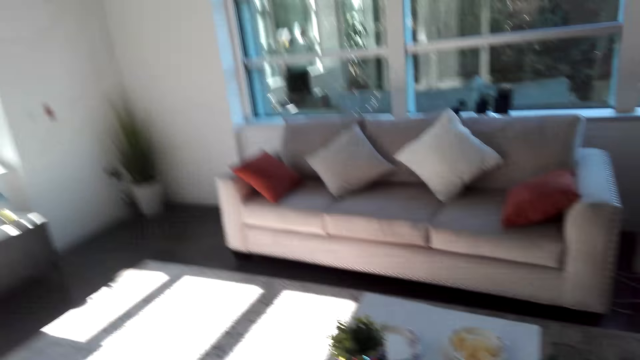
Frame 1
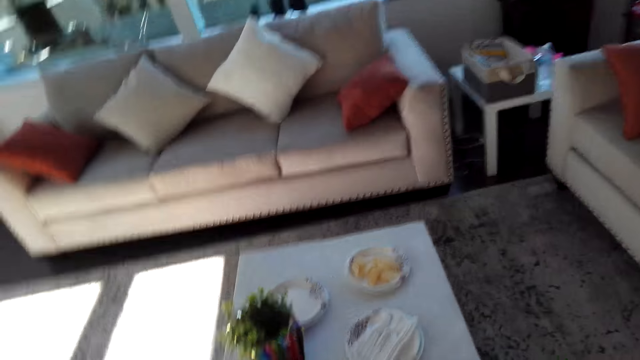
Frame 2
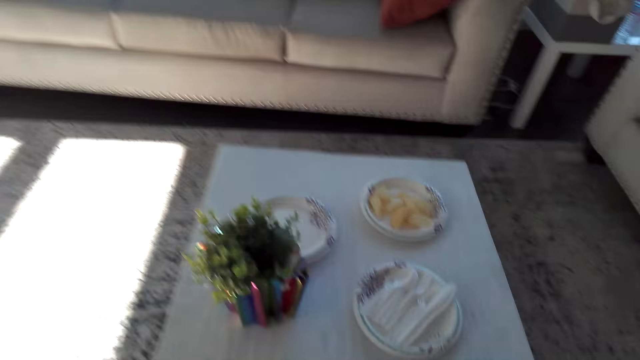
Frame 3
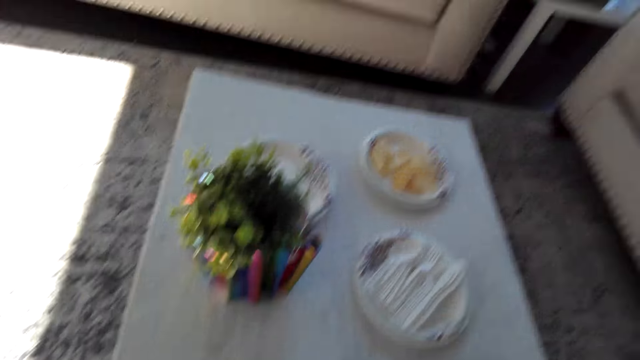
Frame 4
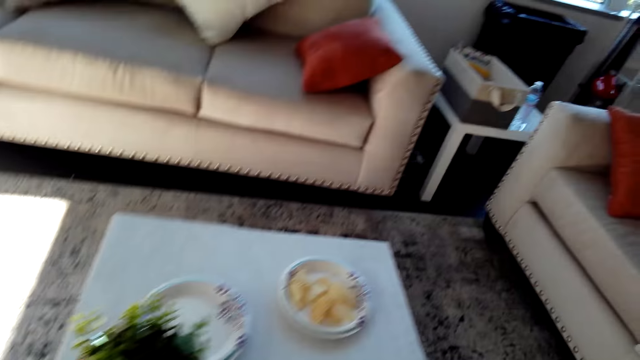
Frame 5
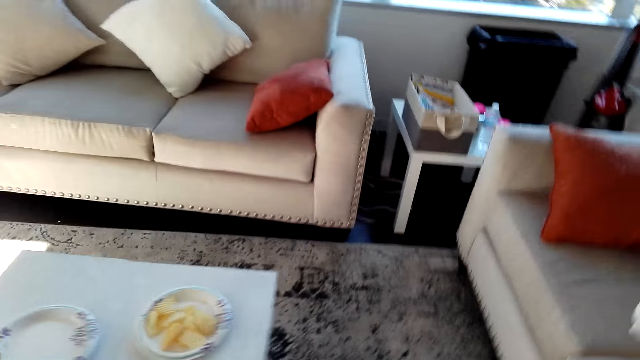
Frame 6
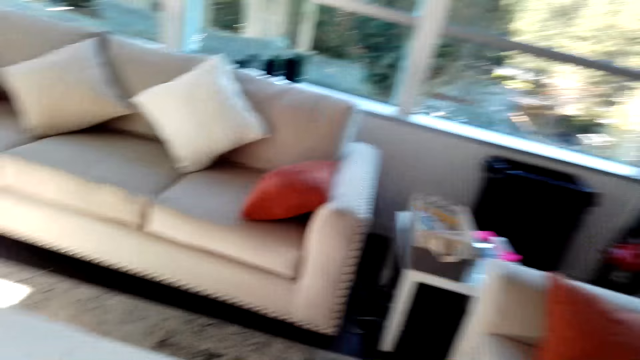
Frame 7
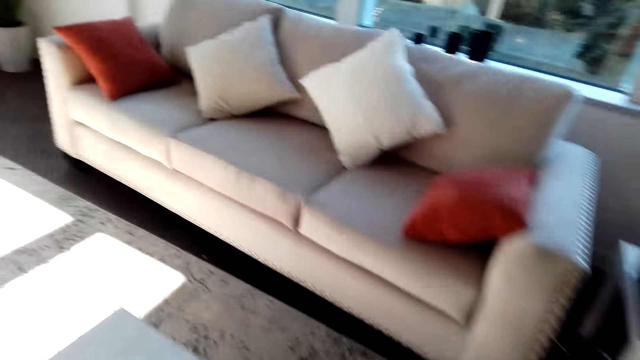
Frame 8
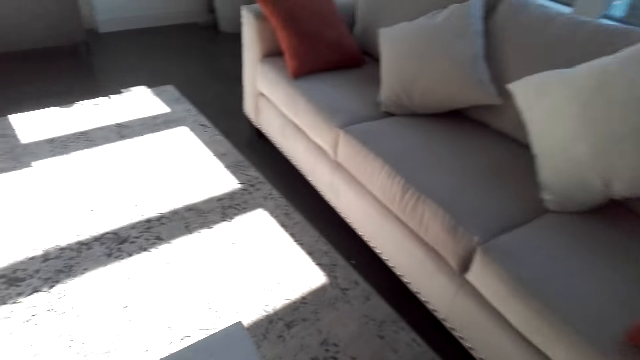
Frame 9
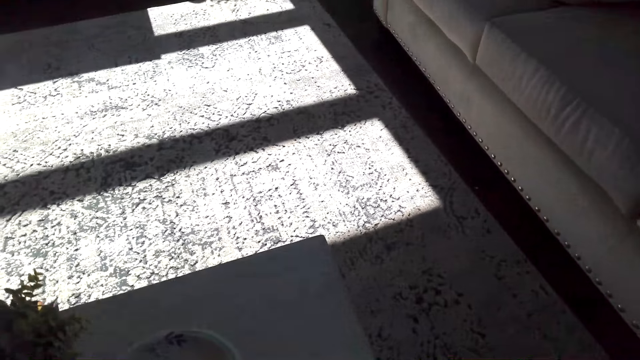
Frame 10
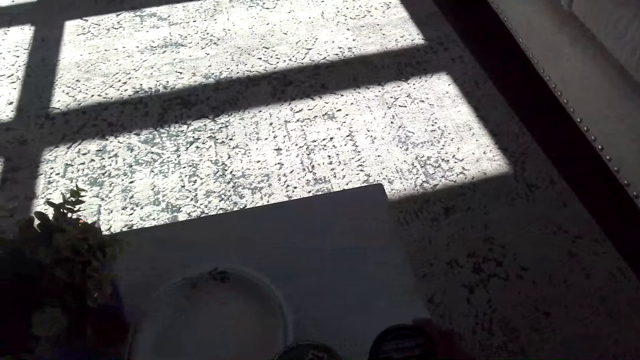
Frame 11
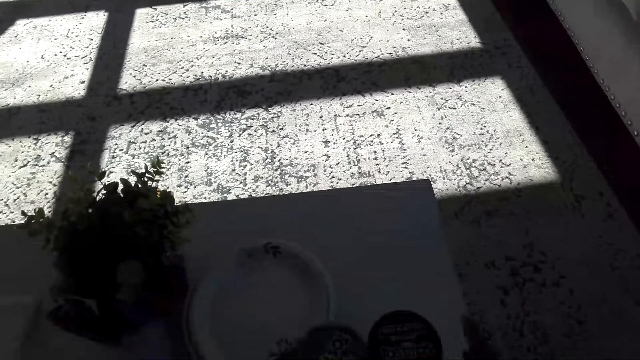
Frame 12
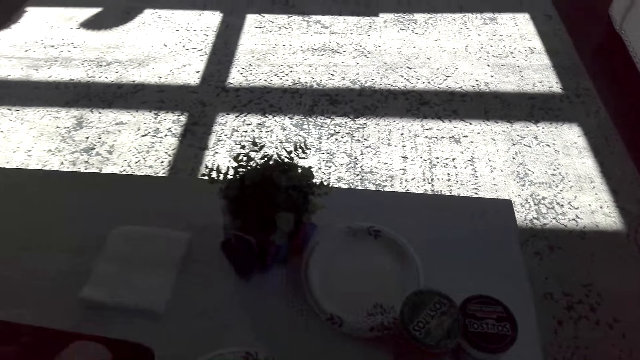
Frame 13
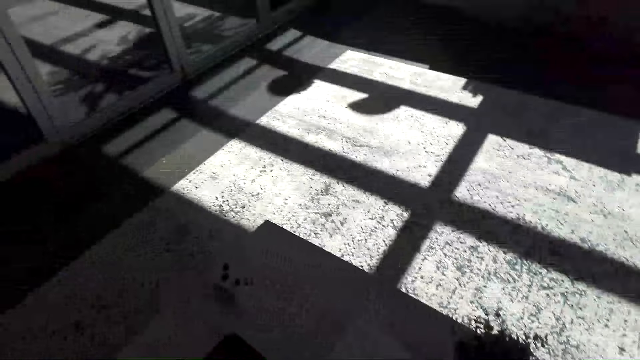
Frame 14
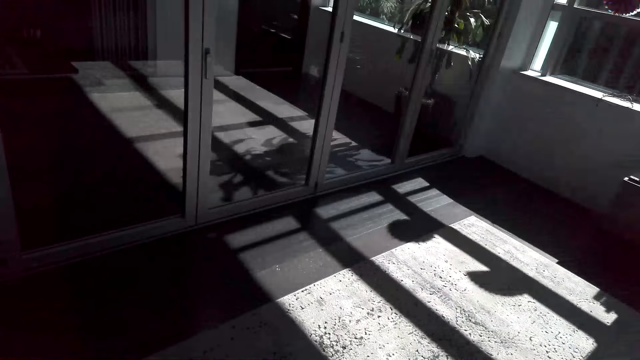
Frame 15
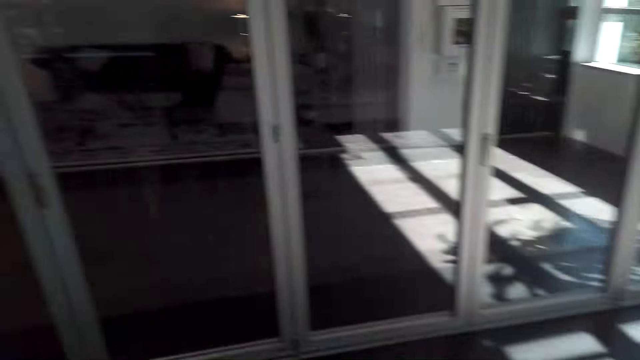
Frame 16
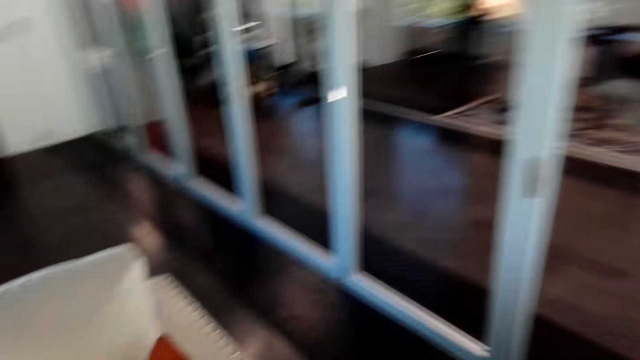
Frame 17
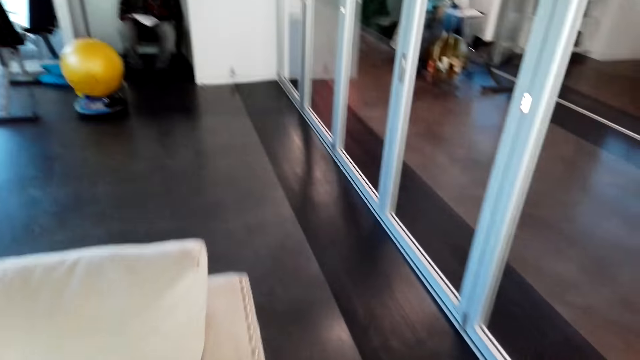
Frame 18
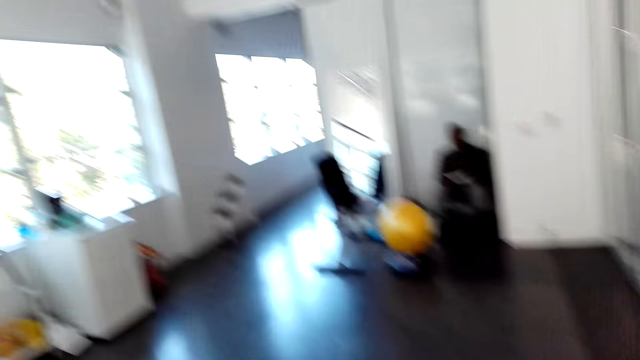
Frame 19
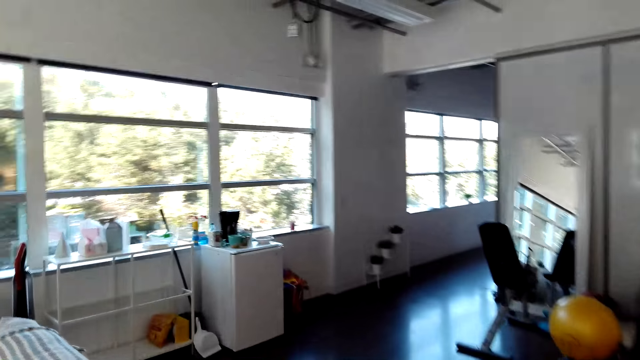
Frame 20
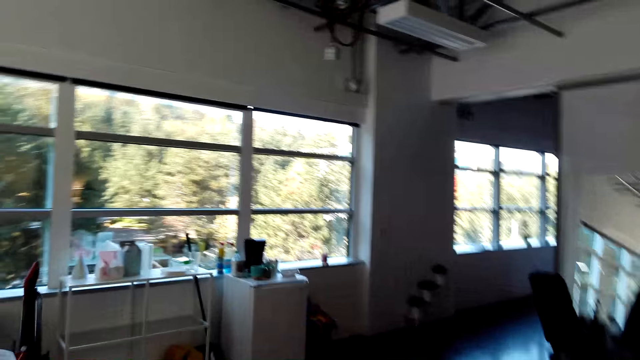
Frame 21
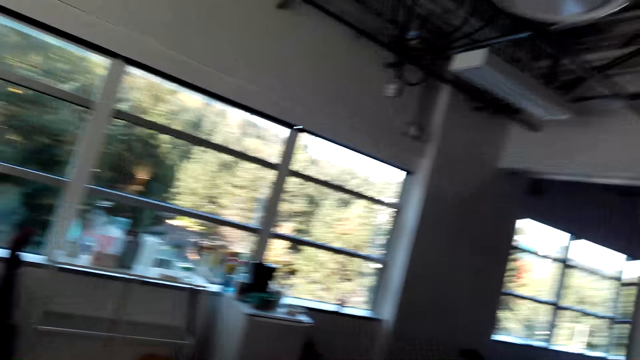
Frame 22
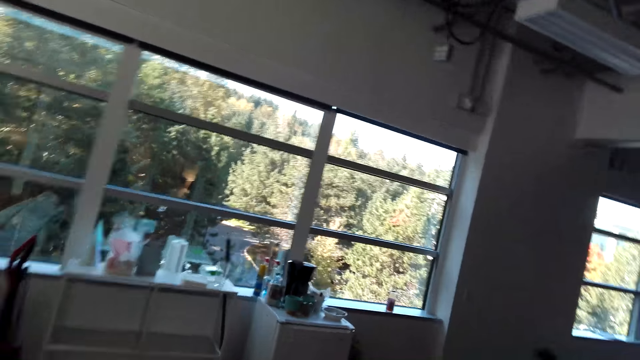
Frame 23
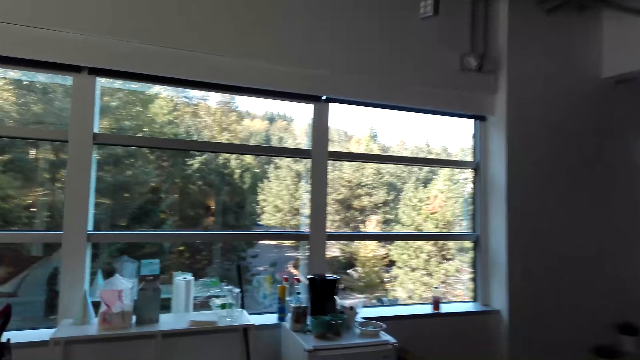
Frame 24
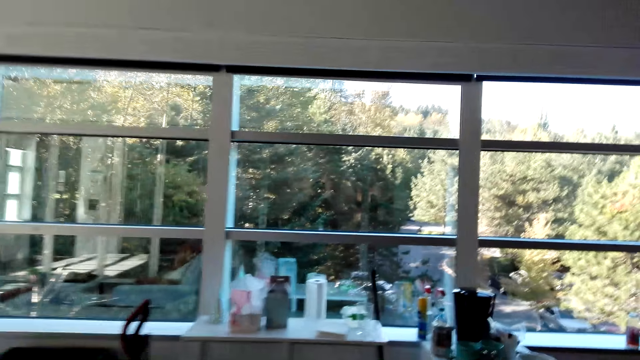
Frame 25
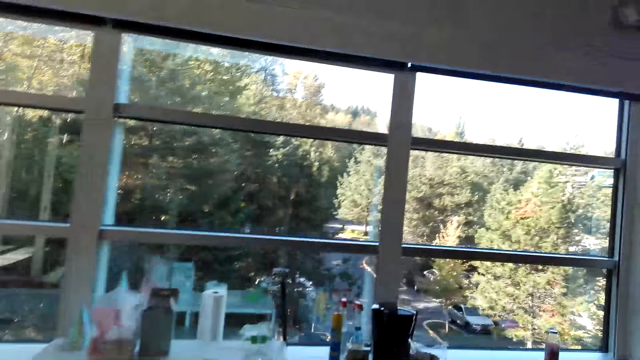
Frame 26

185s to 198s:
The camera wearer places the object on a table. They look around the table. They look around the room. They walk forward.

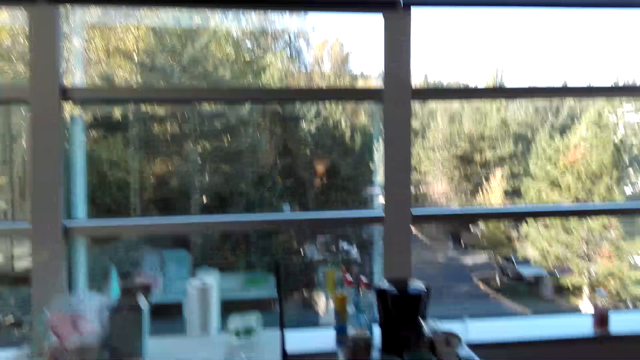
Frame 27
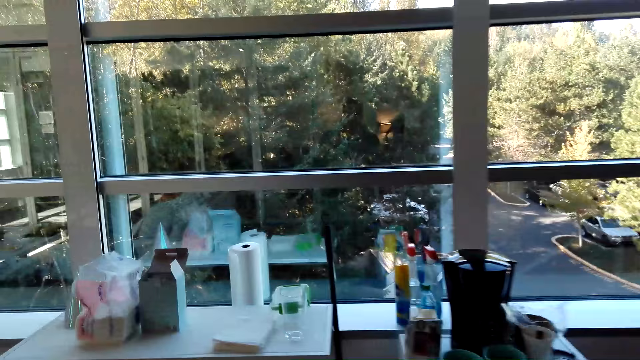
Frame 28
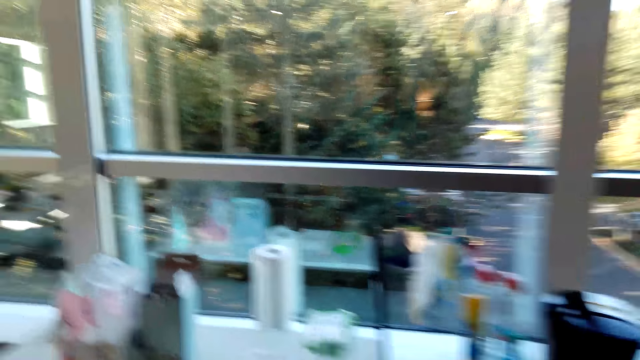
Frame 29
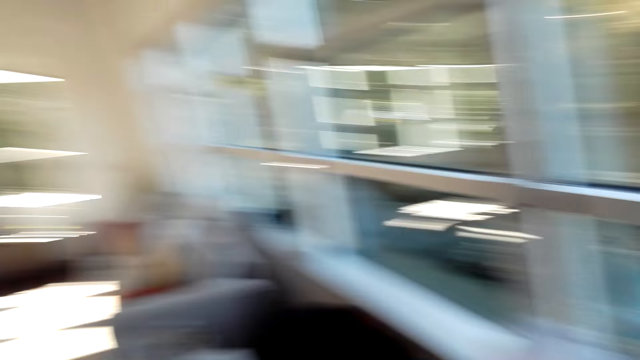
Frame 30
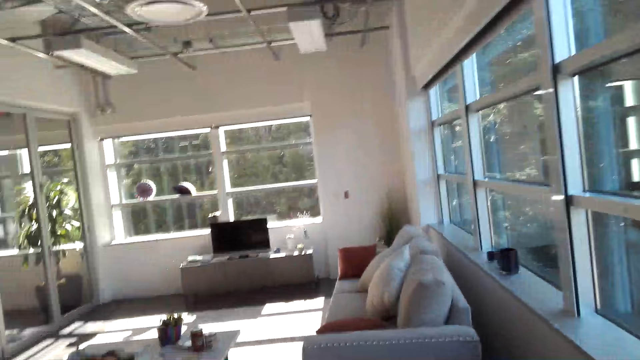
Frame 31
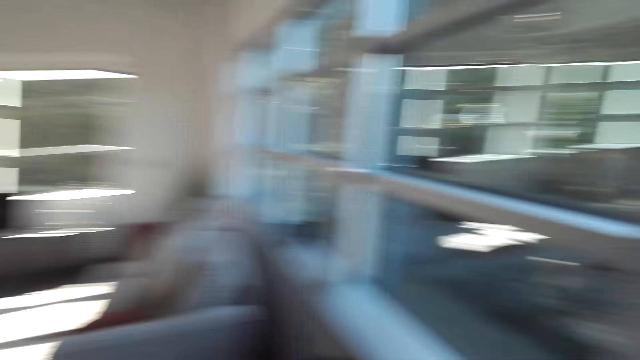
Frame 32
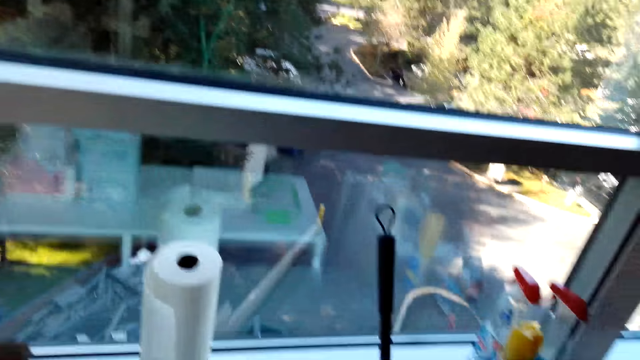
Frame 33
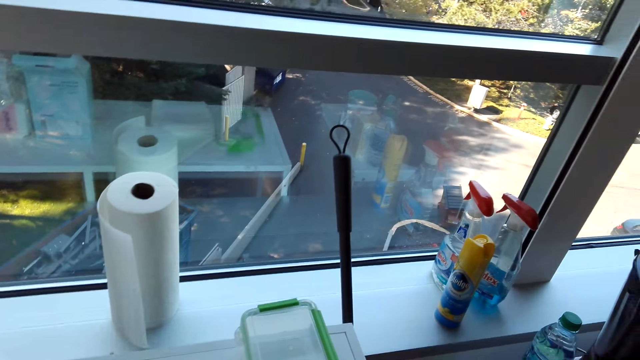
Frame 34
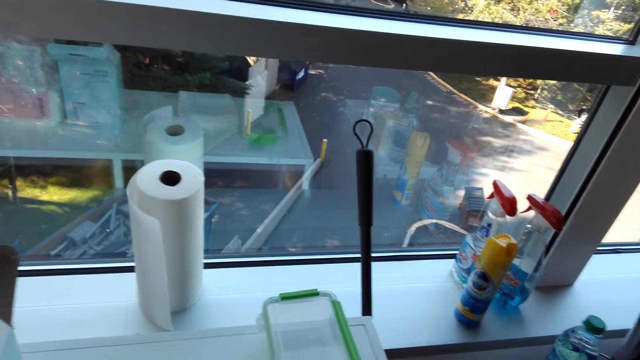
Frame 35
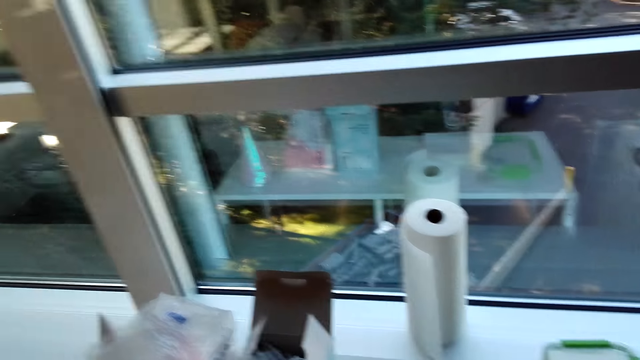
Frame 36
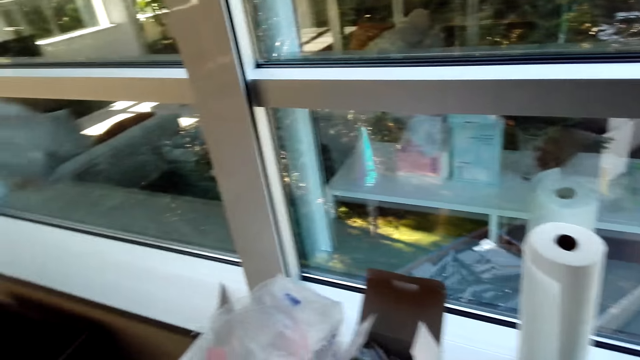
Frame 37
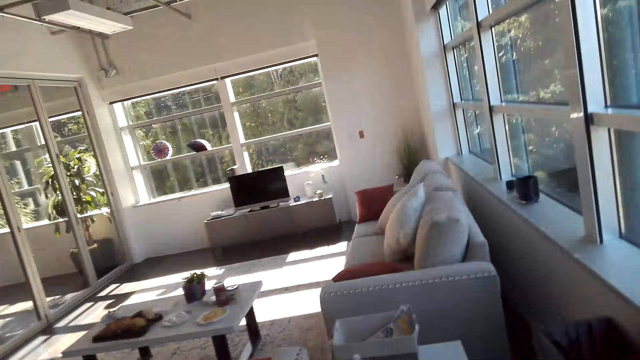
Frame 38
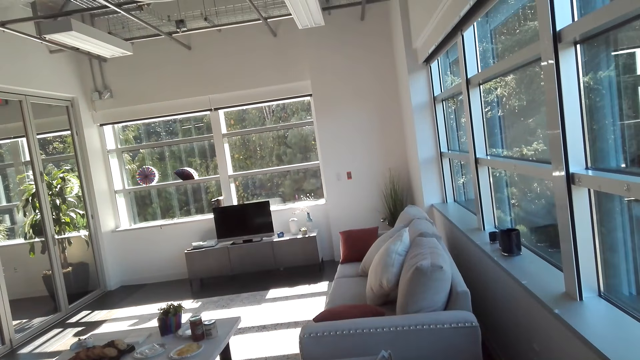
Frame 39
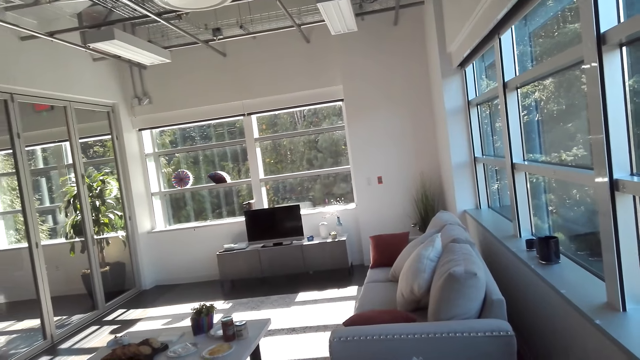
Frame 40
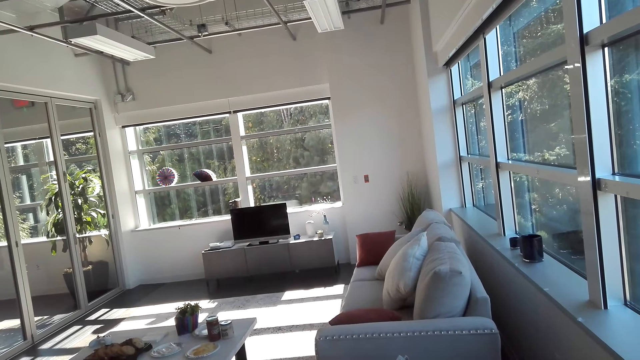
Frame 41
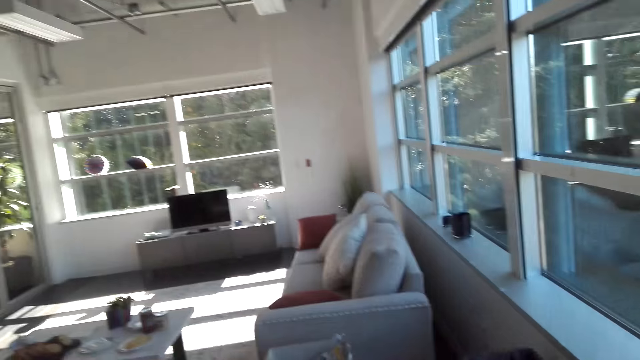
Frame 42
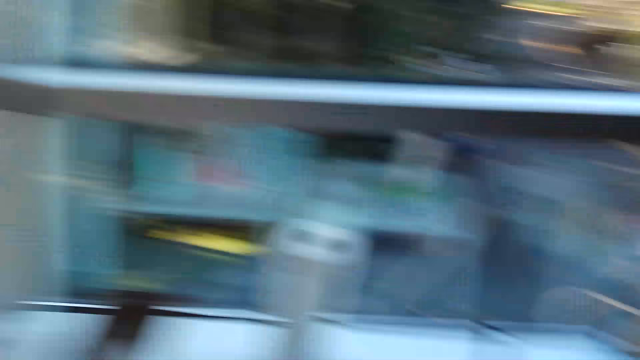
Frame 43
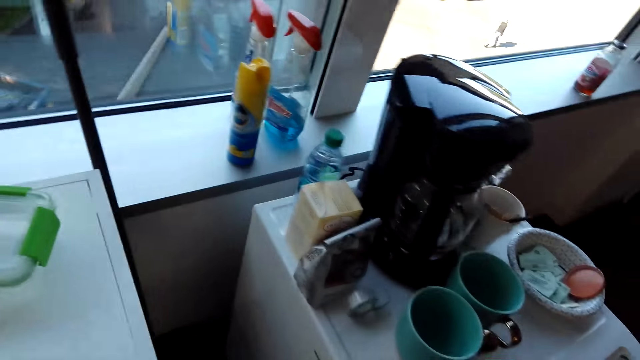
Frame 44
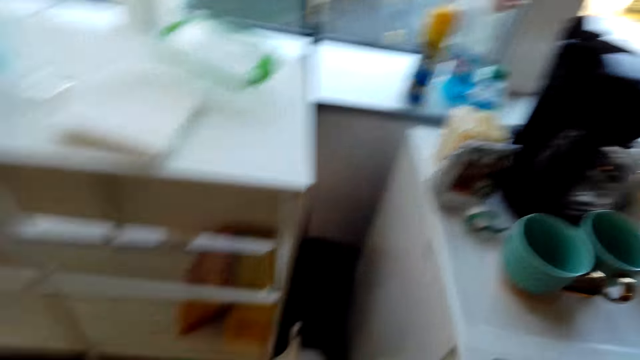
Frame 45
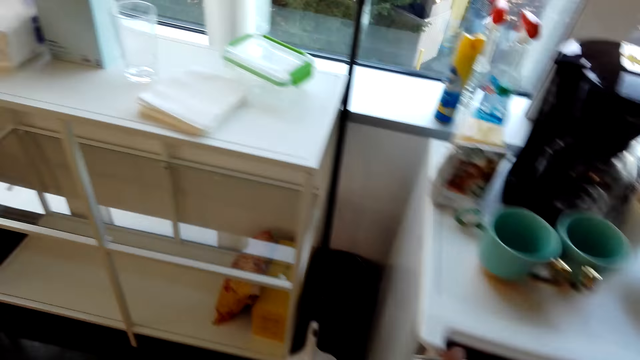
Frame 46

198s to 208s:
The camera wearer looks around the room. They look around the table. They look around the room.
